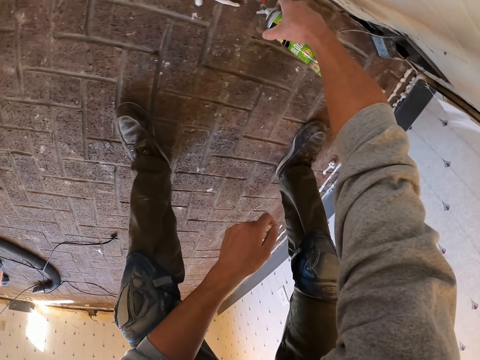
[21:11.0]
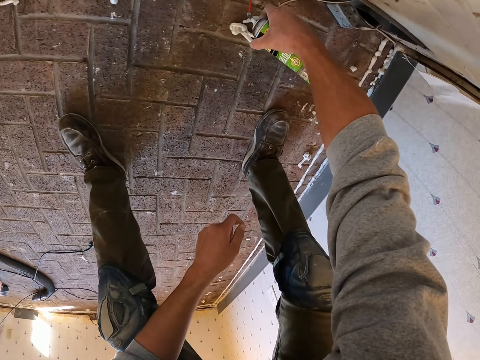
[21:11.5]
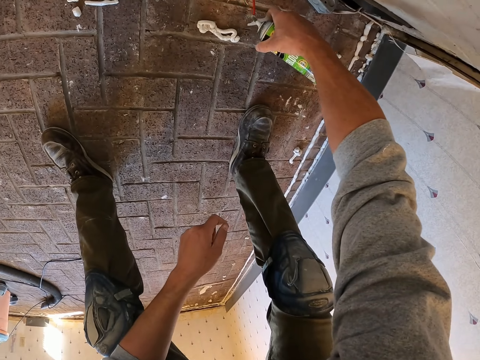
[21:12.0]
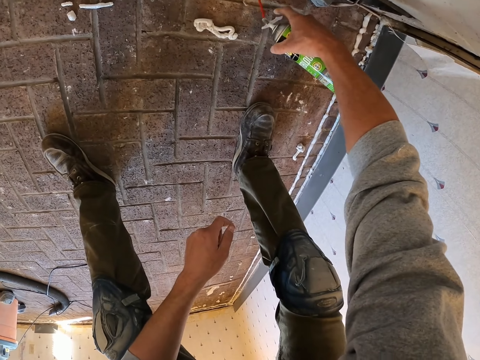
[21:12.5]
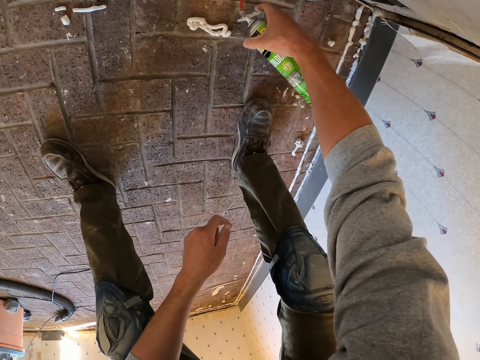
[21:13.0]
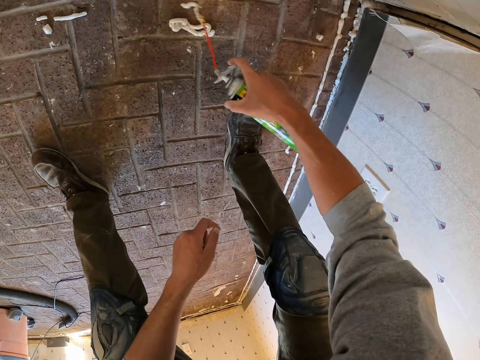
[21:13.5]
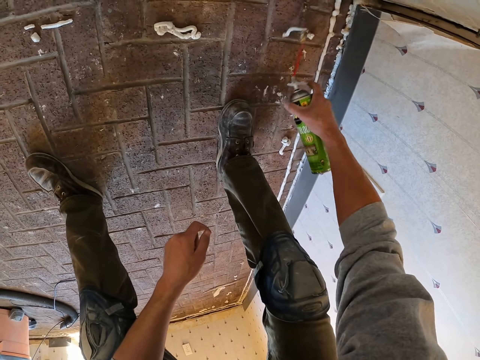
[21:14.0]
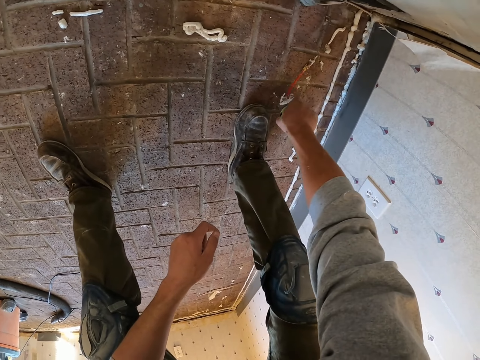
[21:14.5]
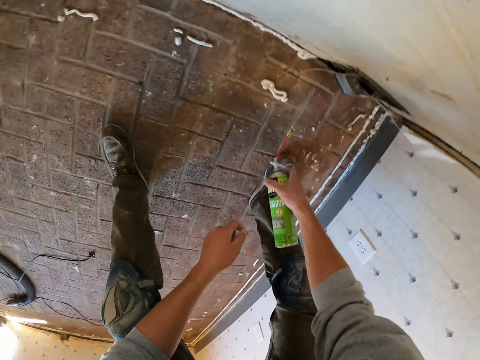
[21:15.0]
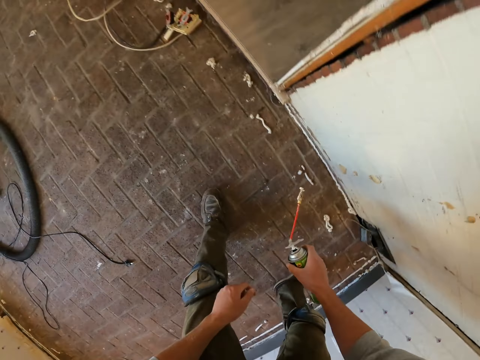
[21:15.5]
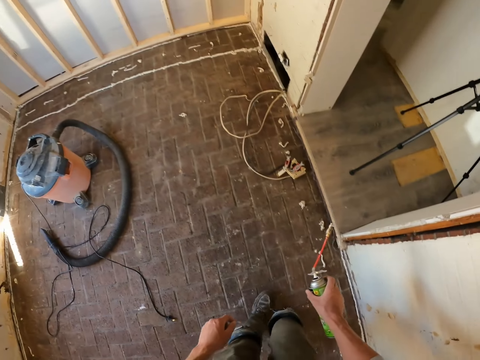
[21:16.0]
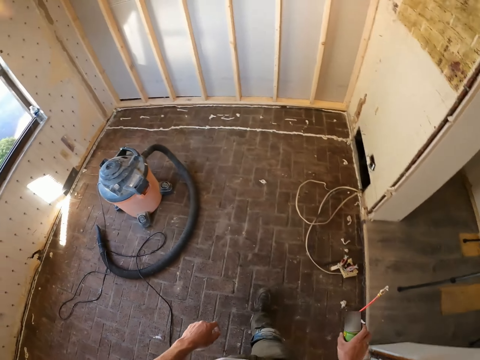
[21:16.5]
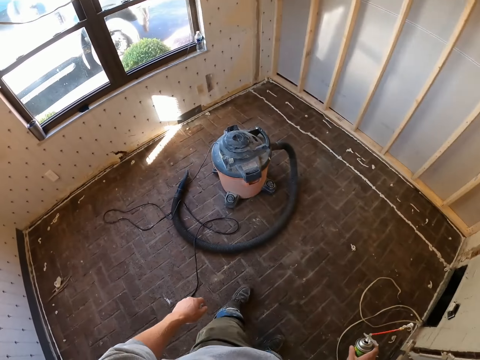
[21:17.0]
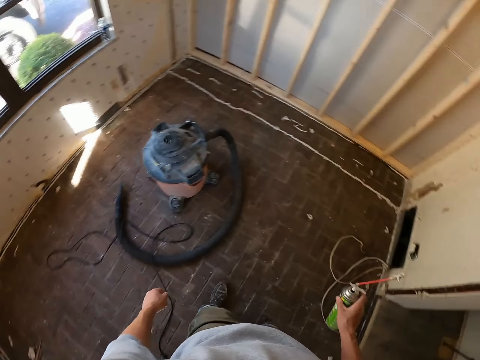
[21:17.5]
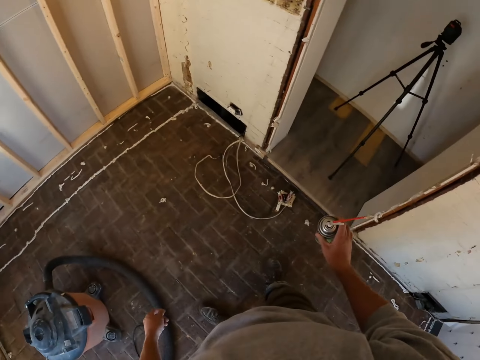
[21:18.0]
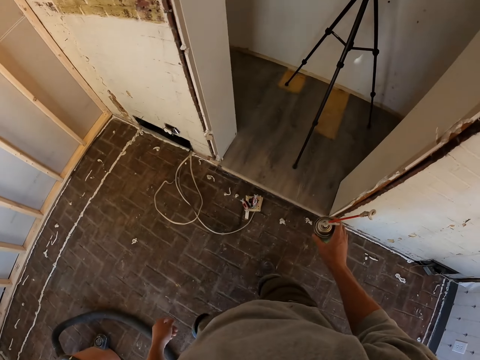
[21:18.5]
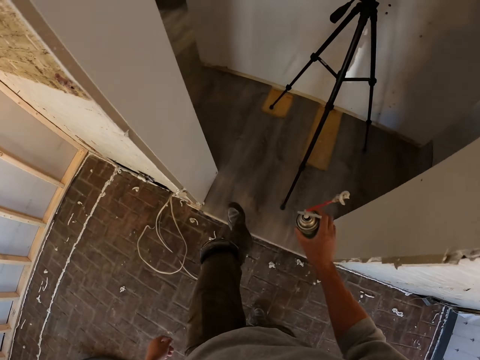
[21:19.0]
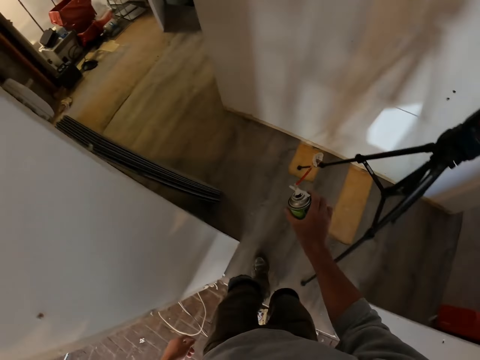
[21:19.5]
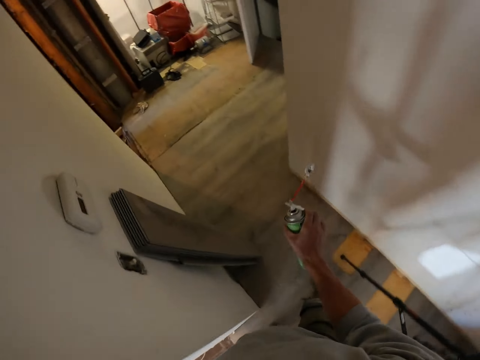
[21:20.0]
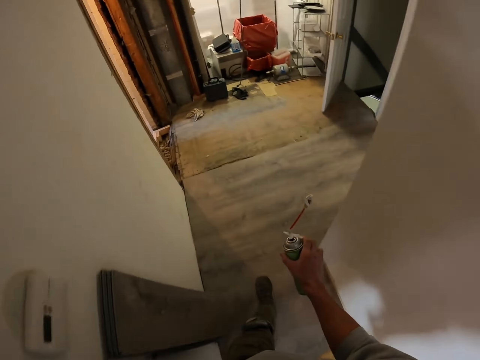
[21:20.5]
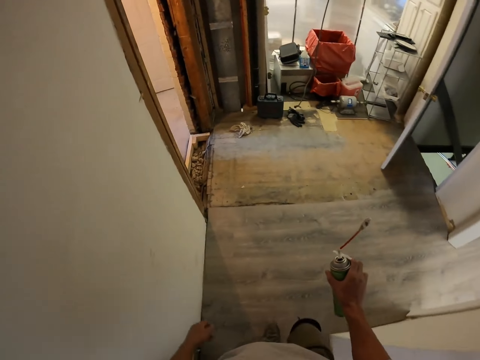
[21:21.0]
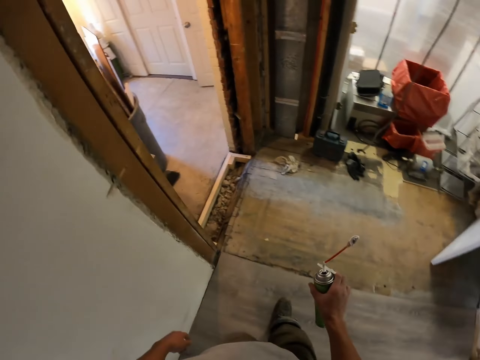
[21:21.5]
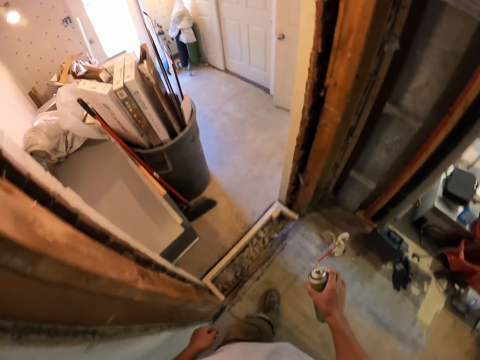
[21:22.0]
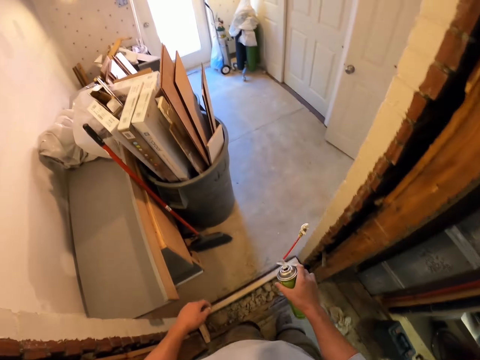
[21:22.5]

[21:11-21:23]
The camera wearer holds the glue bottle. They apply the glue on the floor. They hold the glue bottle. They walk on the floor. They look around the room. They walk in the room.

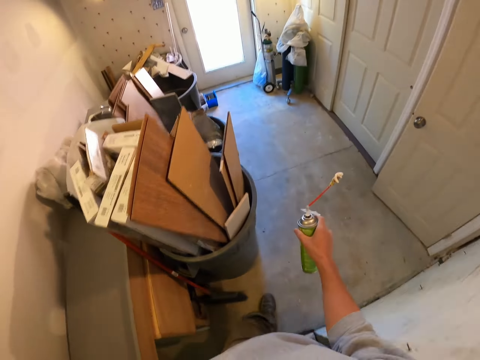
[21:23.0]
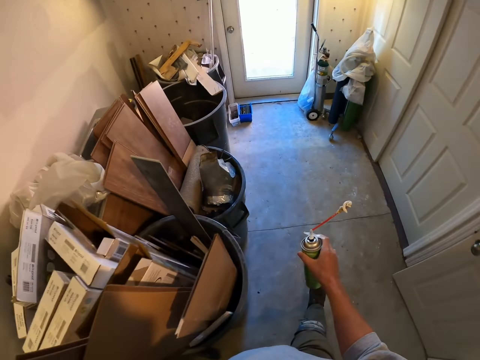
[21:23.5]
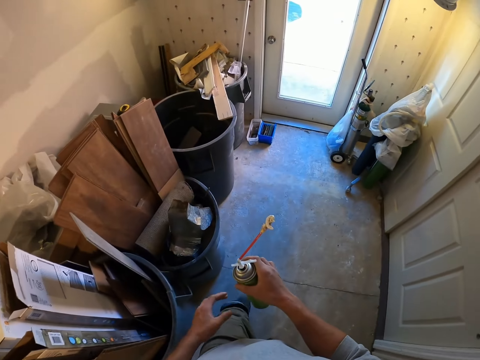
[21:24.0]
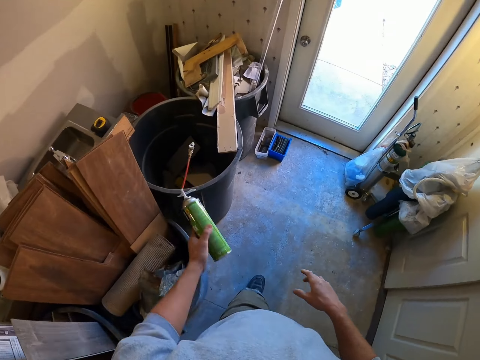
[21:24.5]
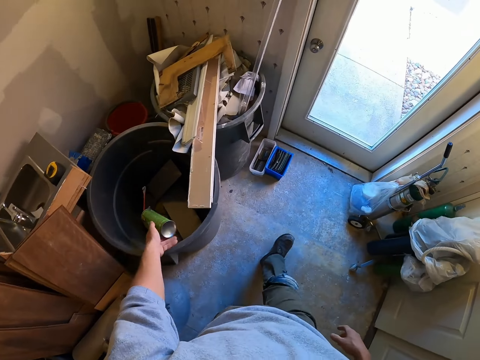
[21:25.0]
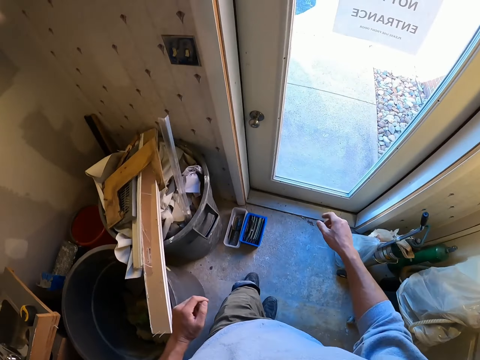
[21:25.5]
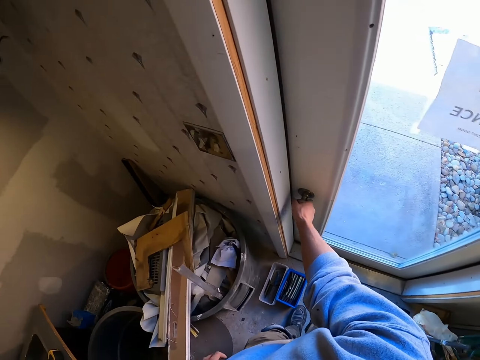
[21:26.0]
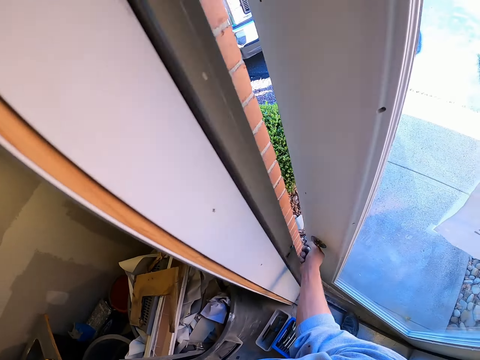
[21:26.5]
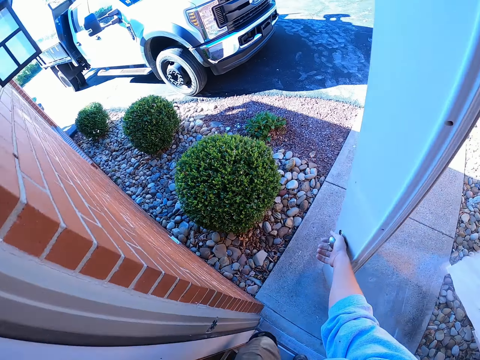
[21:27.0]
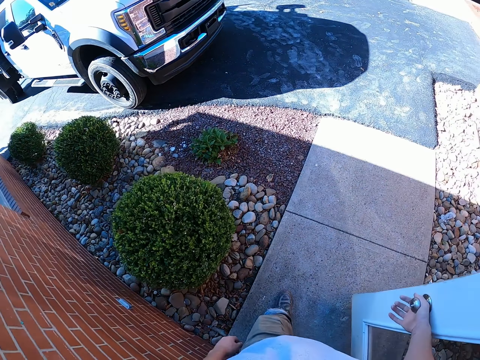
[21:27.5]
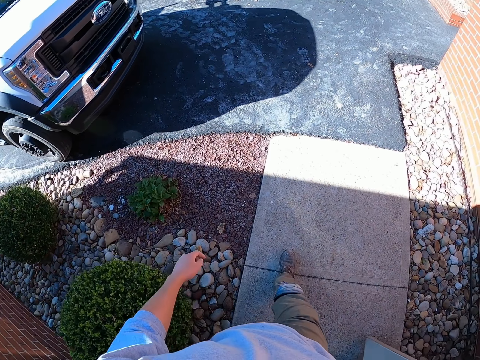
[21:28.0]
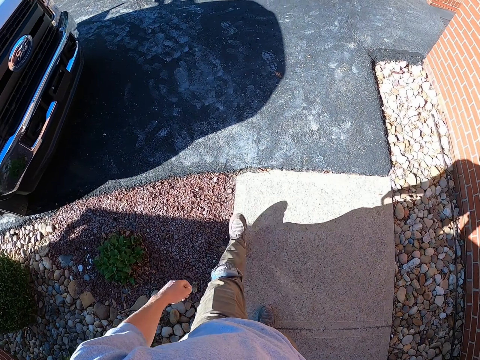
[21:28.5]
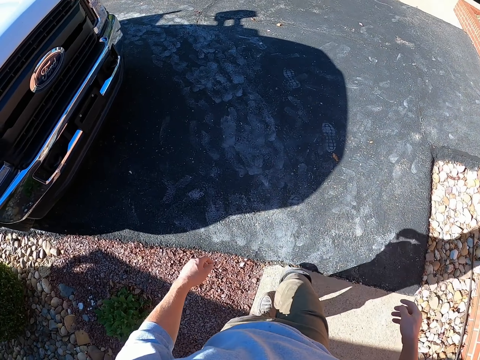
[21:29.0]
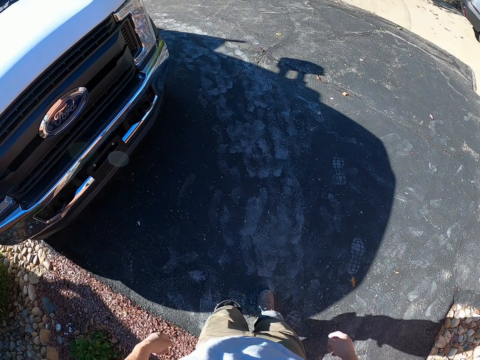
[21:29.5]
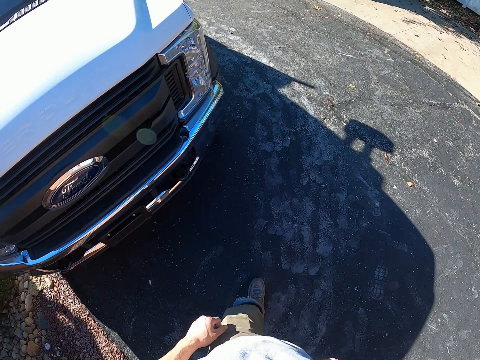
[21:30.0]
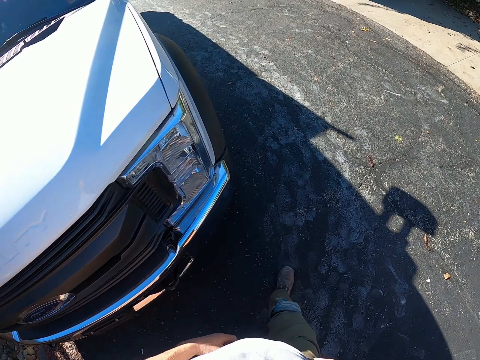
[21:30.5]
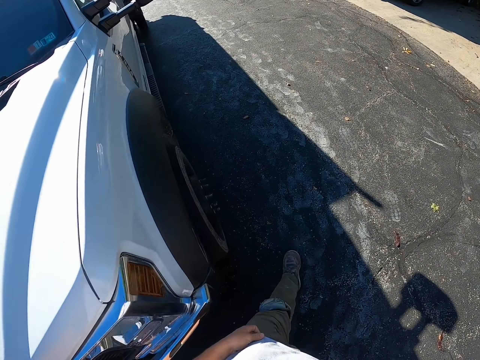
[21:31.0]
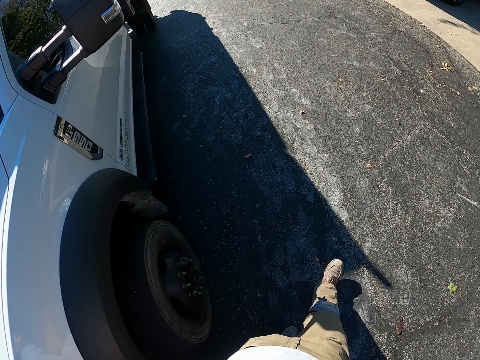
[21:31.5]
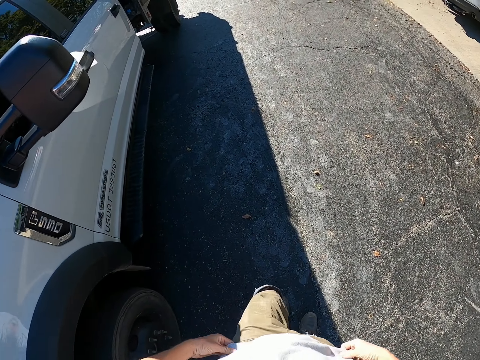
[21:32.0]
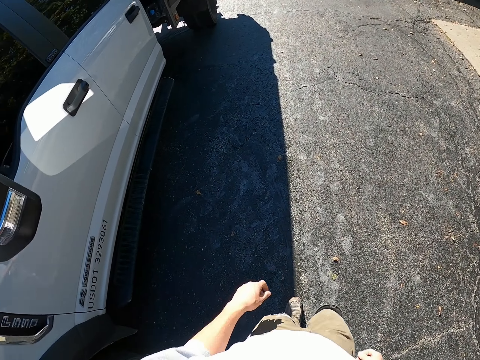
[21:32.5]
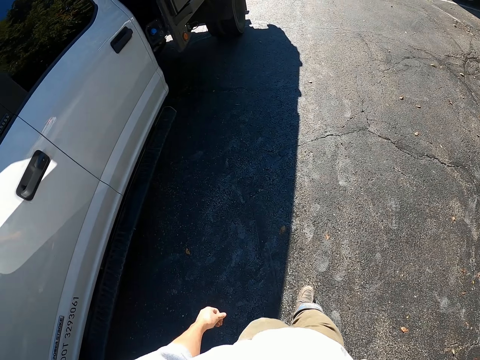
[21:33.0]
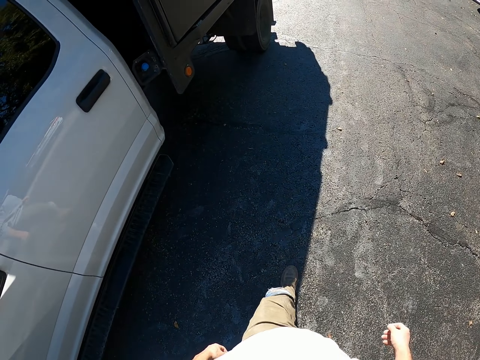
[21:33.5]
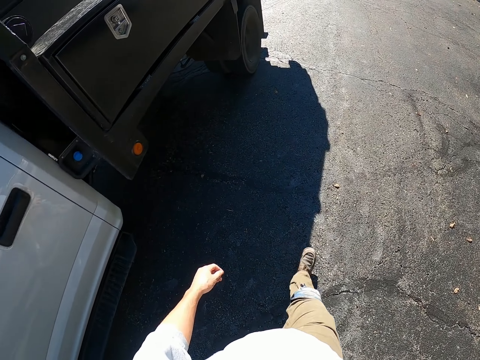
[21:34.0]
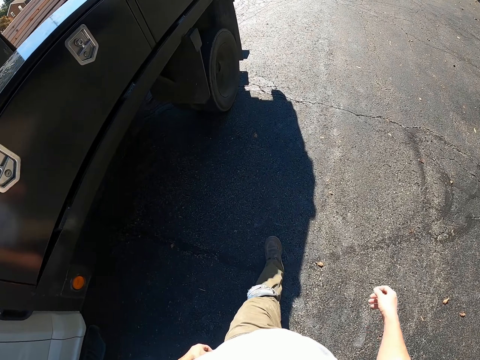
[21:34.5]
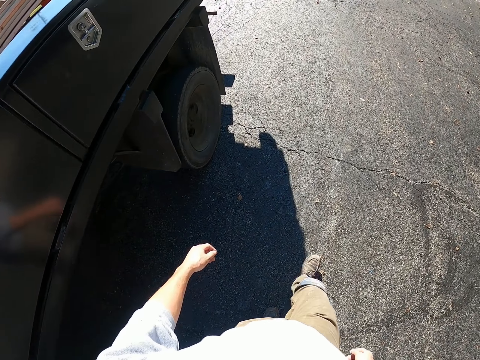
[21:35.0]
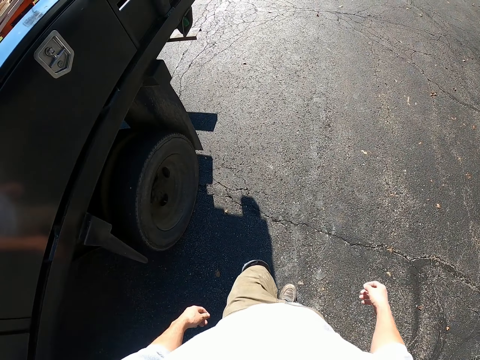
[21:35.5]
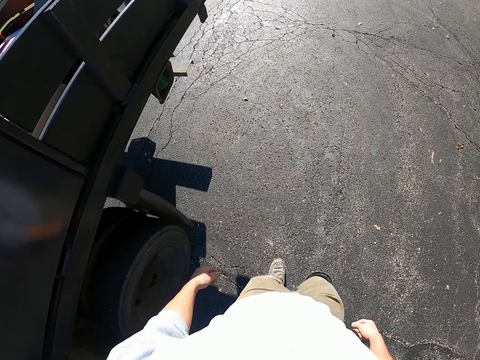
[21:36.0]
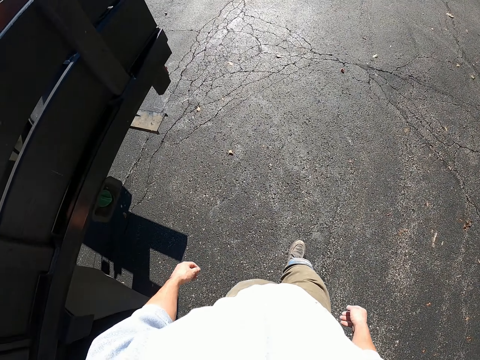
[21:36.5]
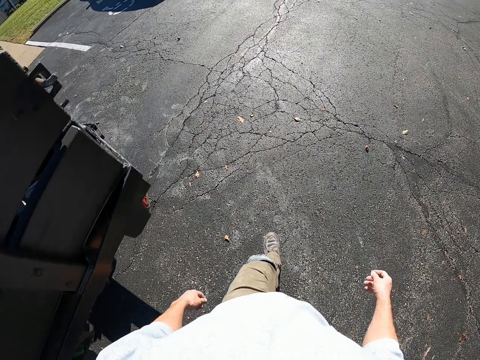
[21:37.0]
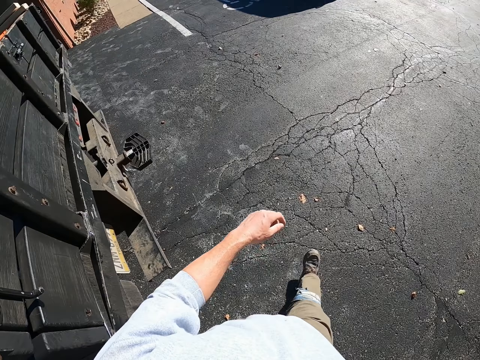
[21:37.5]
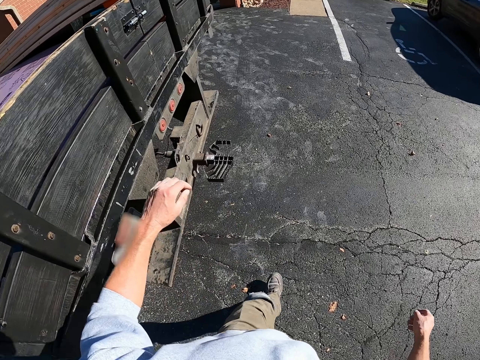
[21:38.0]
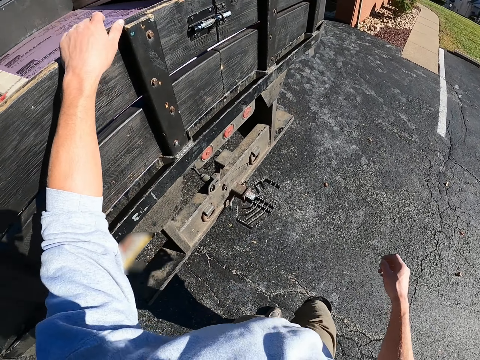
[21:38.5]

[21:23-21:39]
The camera wearer throws the glue bottle in the dustbin. They open the door. They walk toward the car. They climb the truck.
